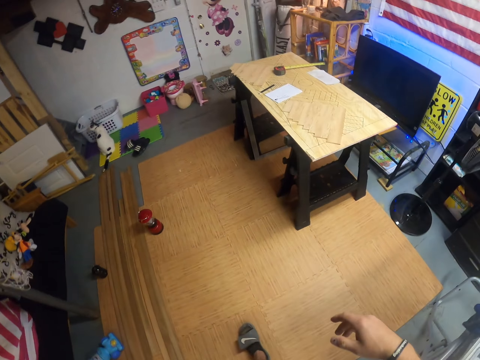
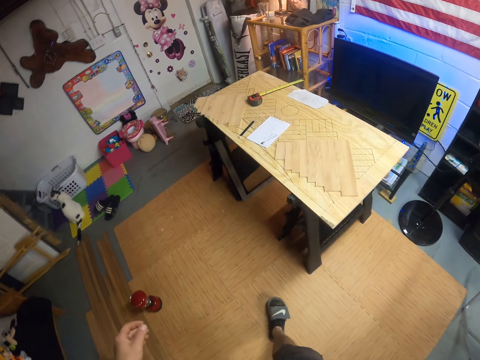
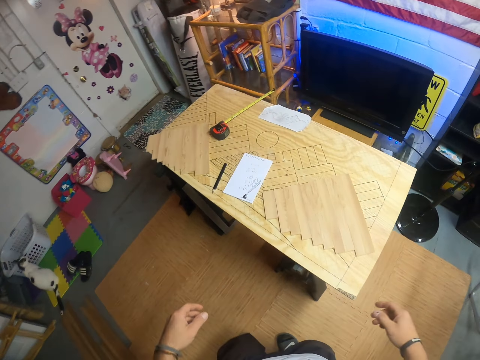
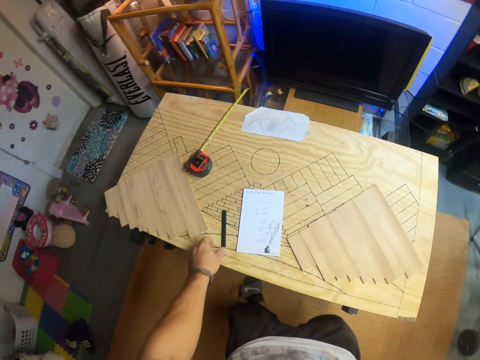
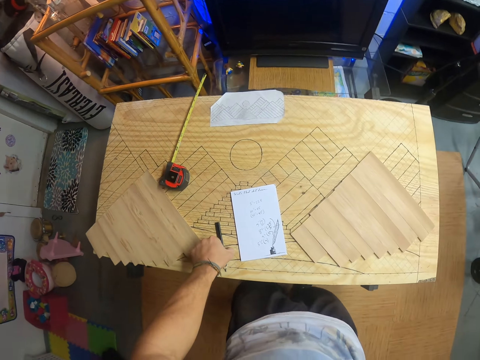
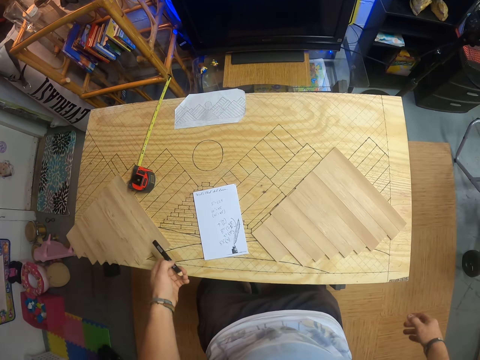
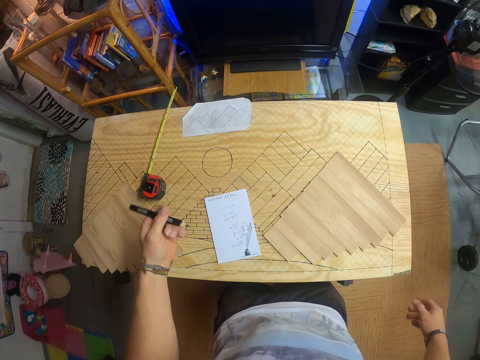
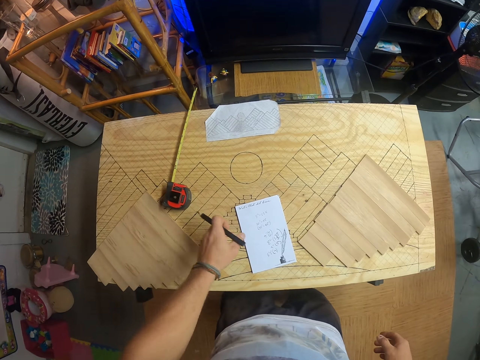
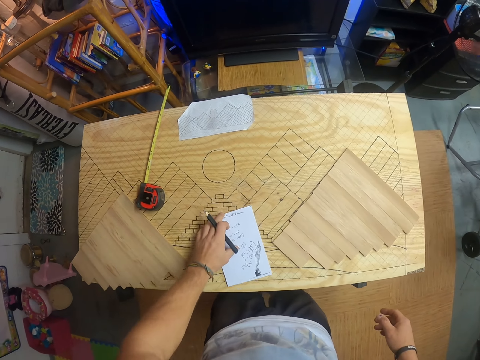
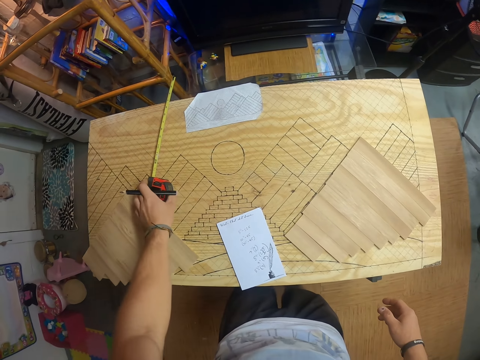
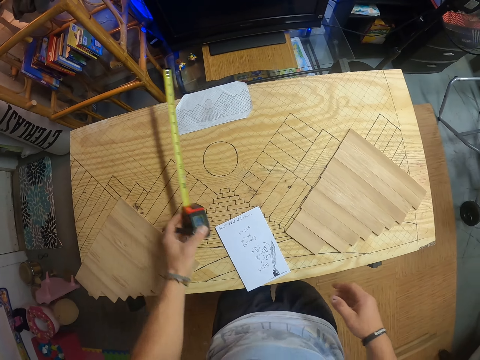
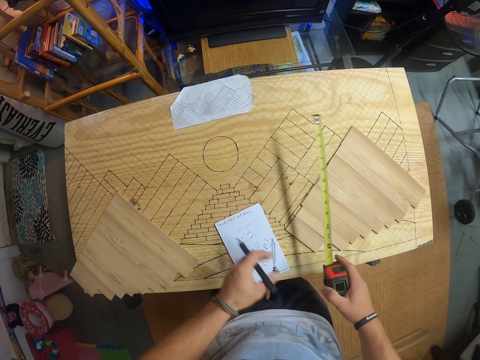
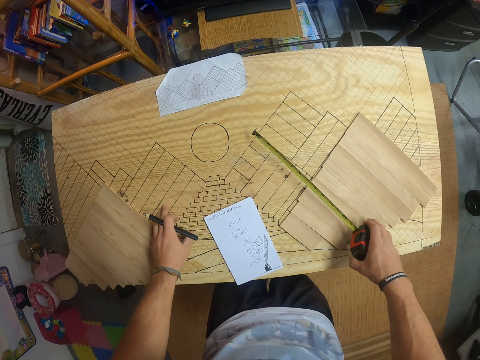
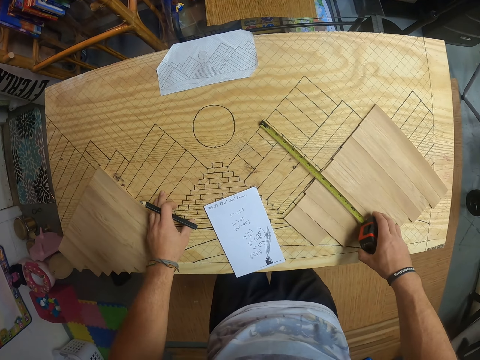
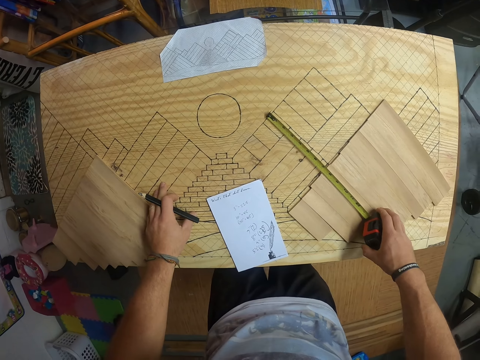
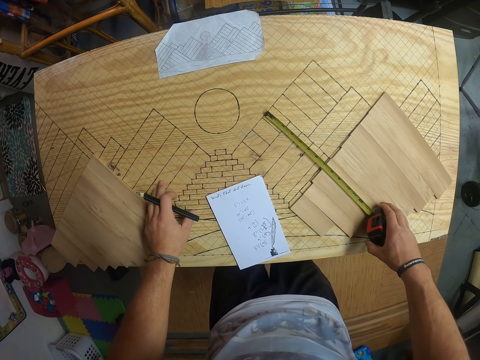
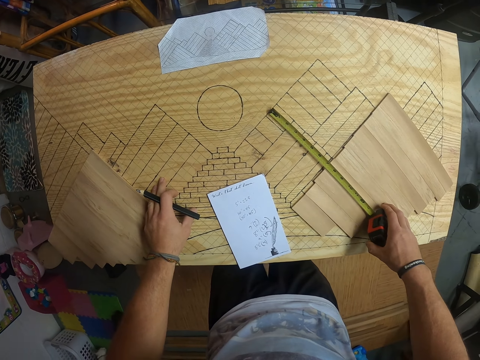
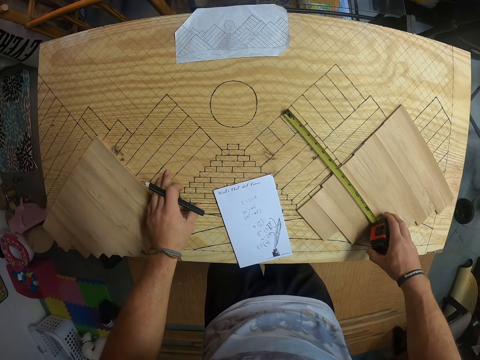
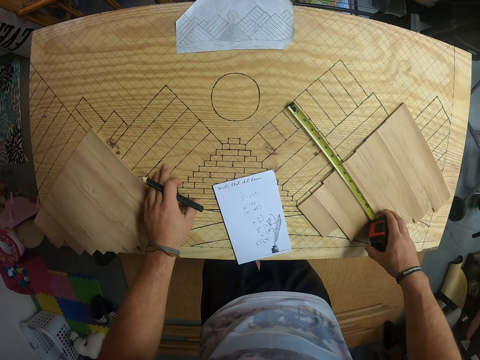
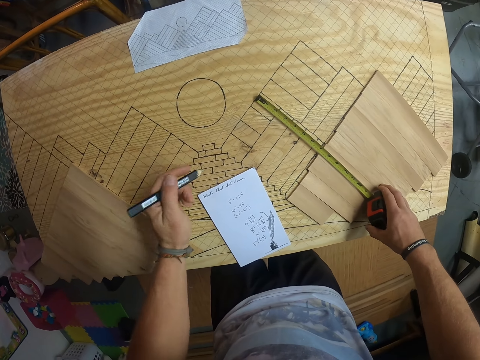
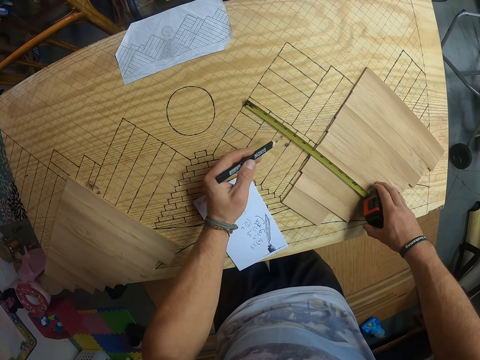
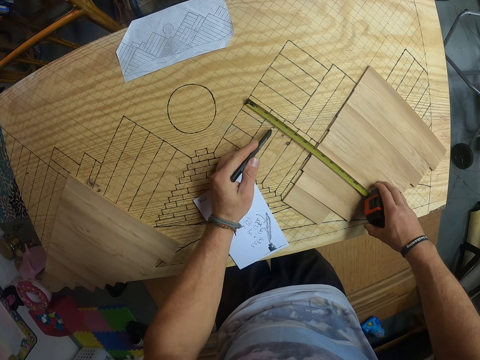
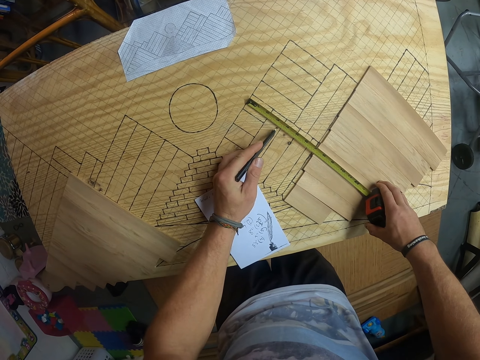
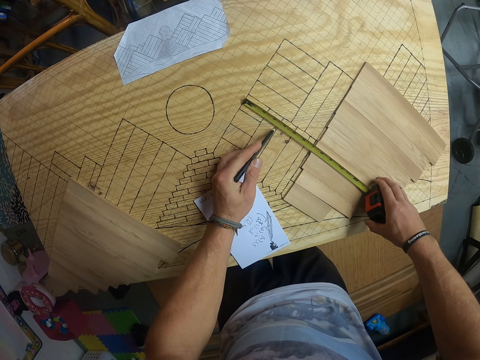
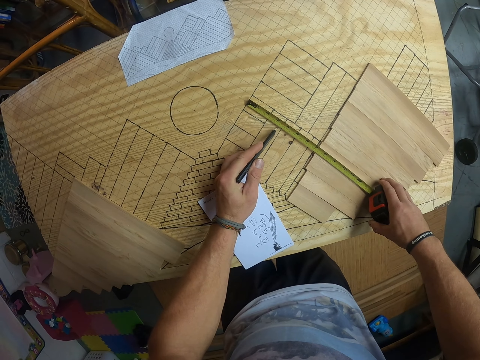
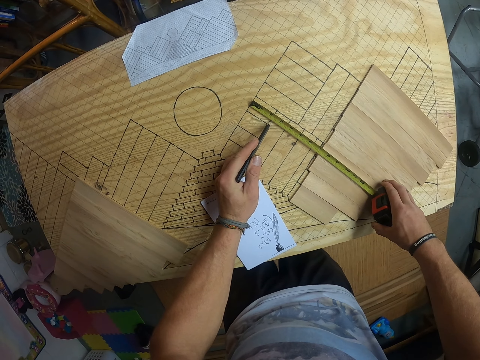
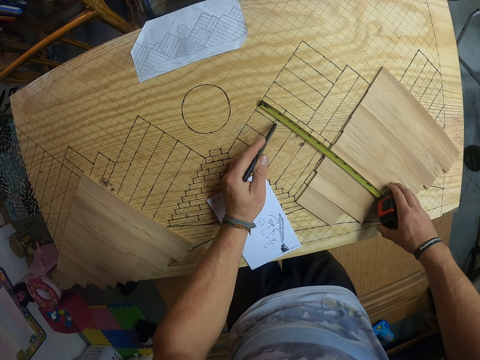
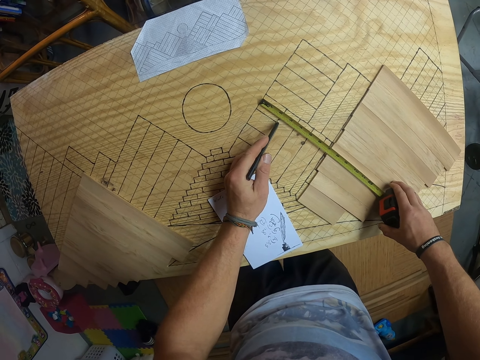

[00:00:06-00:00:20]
The camera wearer picks up a pencil or pen from a bamboo board with his left hand. He adjusts a paper on the bamboo board with his left hand. He picks up a tape measure from the bamboo board with his left hand. He passes the tape measure in his left hand to his right hand. He places his left hand on the bamboo board. He measures wood on the bamboo board with the tape measure in his right hand. He draws on the bamboo board with the pencil in his left hand.

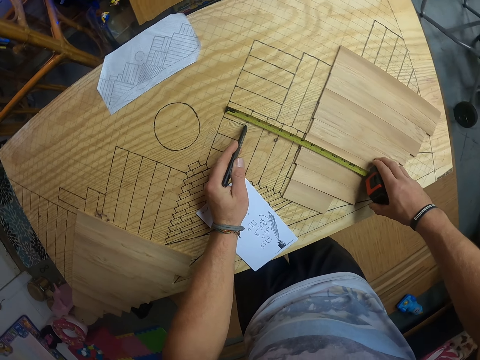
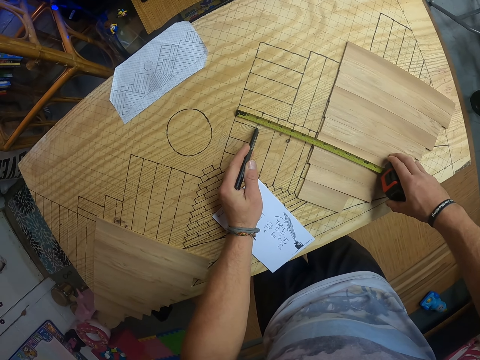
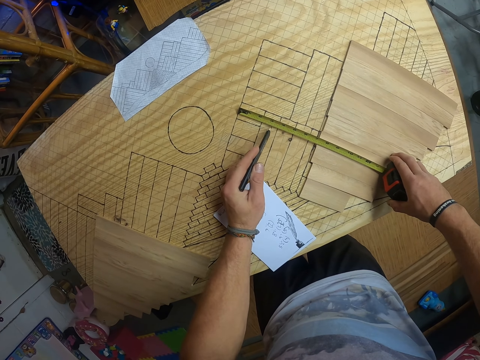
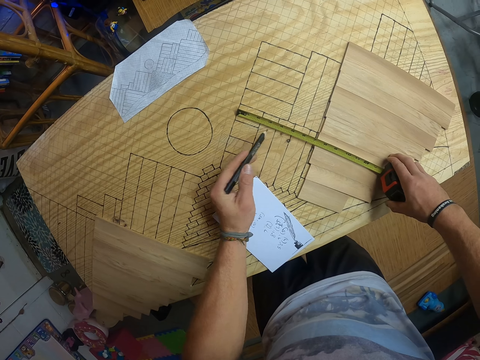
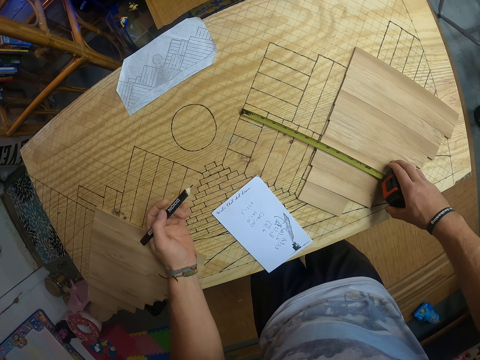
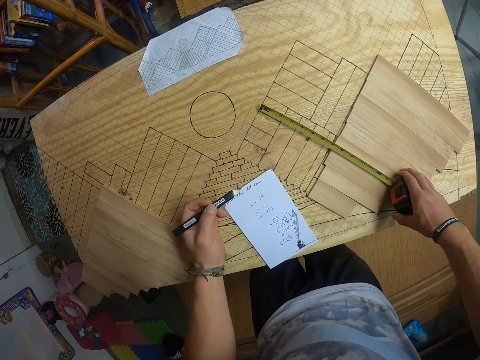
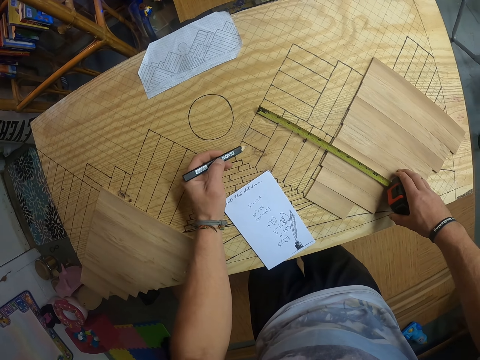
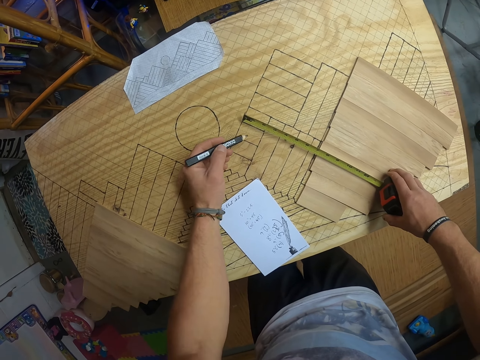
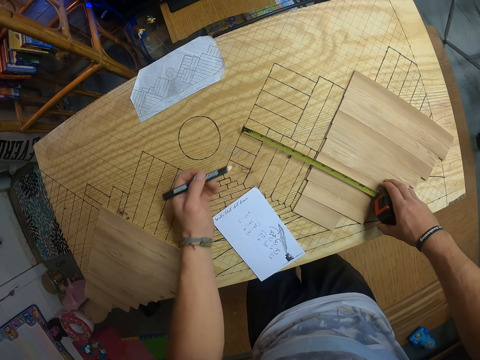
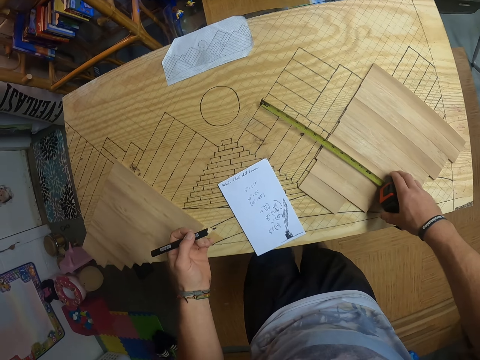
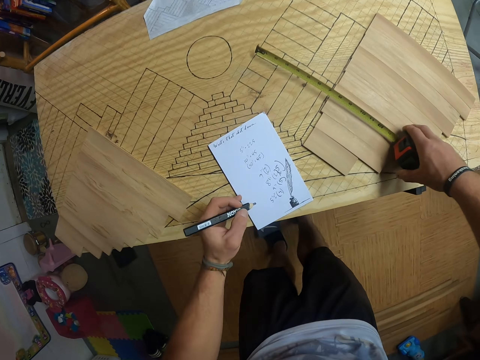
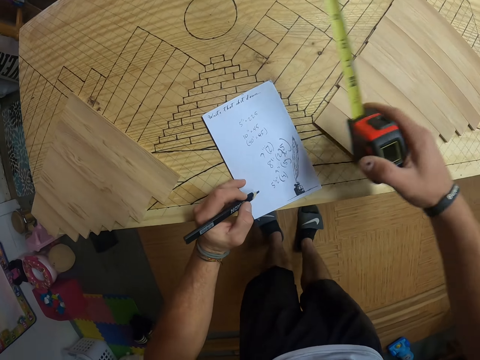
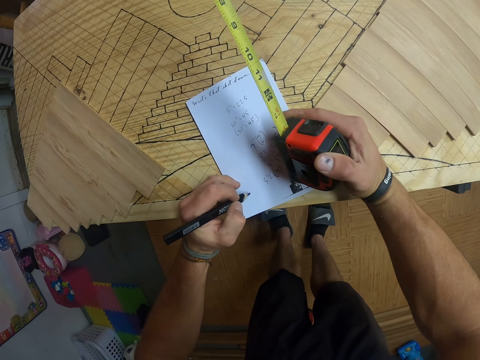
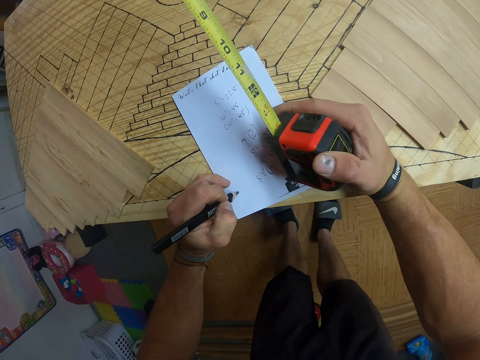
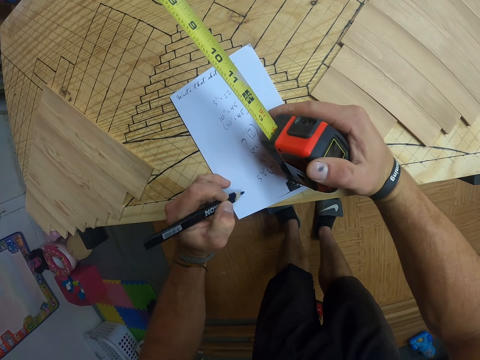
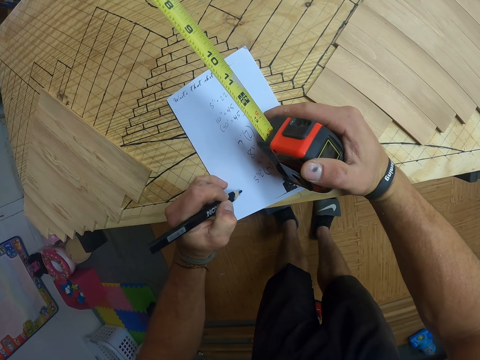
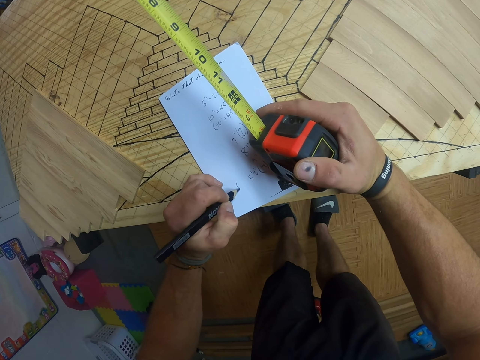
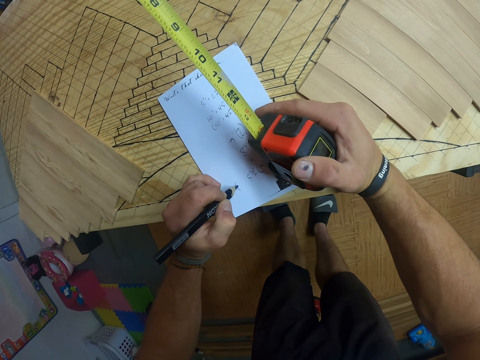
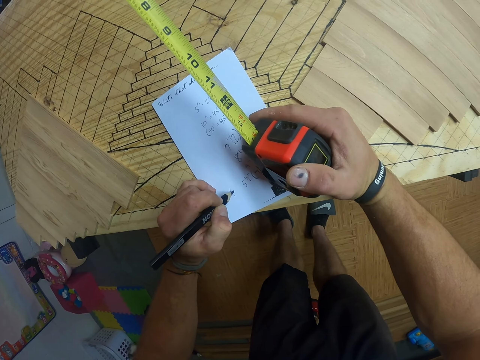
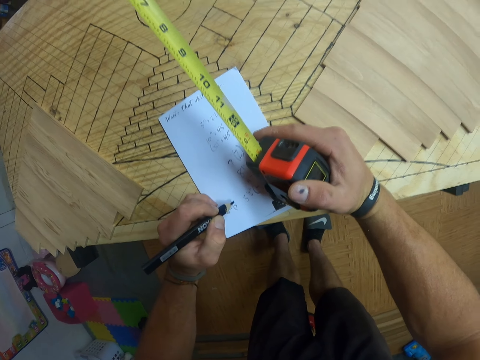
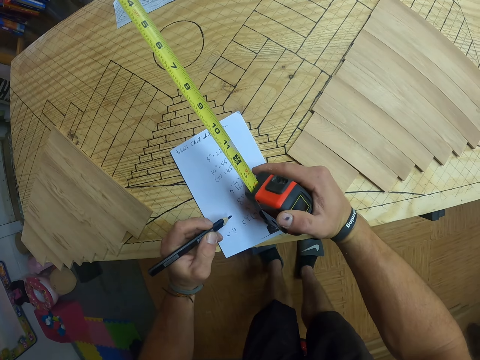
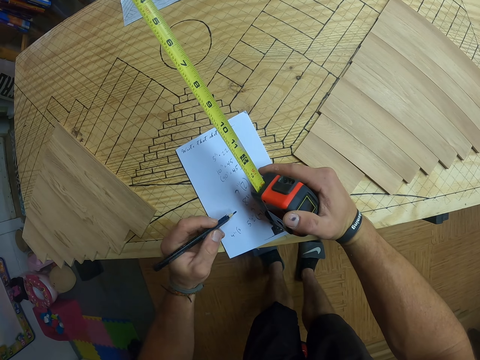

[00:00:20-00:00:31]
The camera wearer points at the wood with the pen. He touches the tape measure with the pencil in his left hand. He places his right hand on the bamboo board. He writes on the paper with the pencil in his left hand.

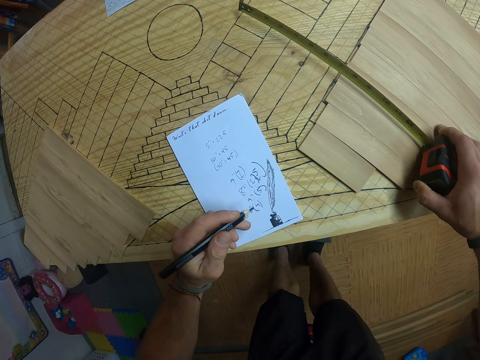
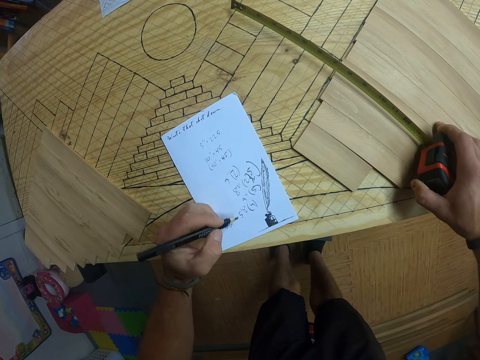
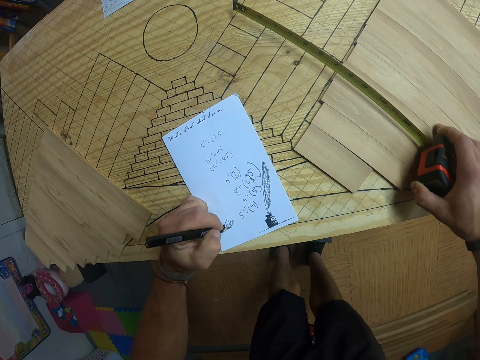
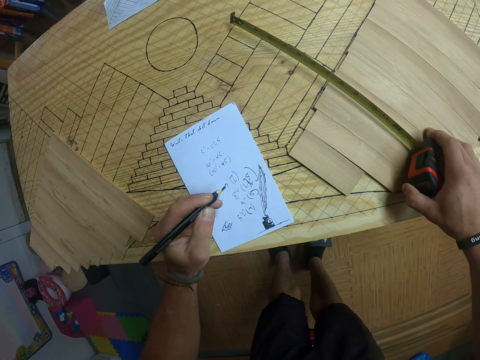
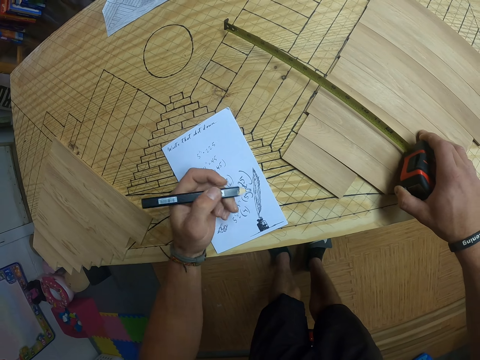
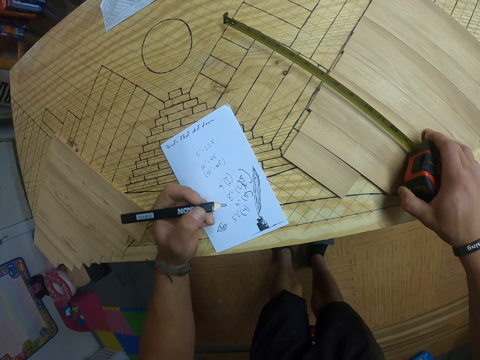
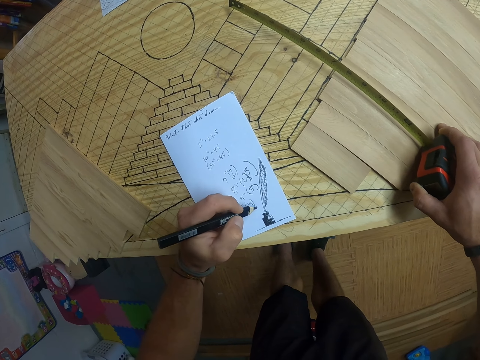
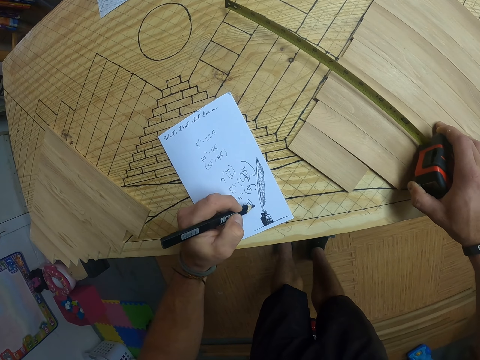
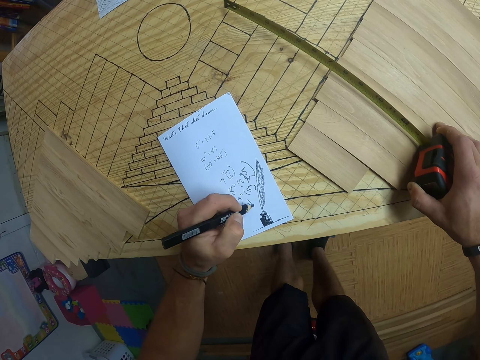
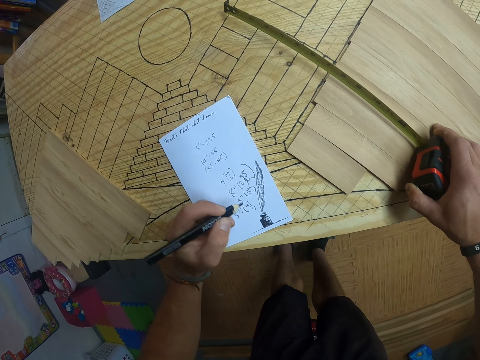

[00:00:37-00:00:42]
The camera wearer writes on the paper with the pencil in his left hand.
